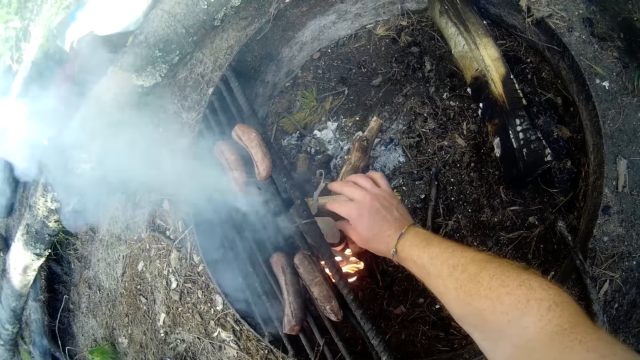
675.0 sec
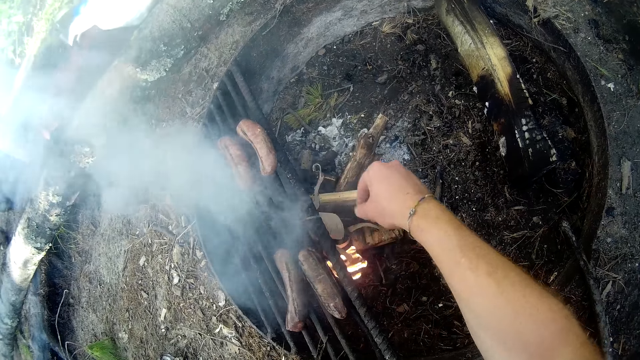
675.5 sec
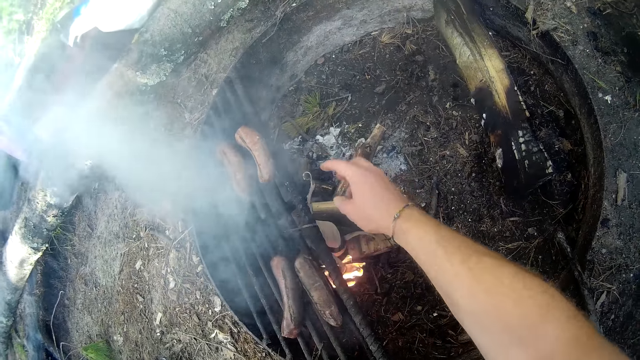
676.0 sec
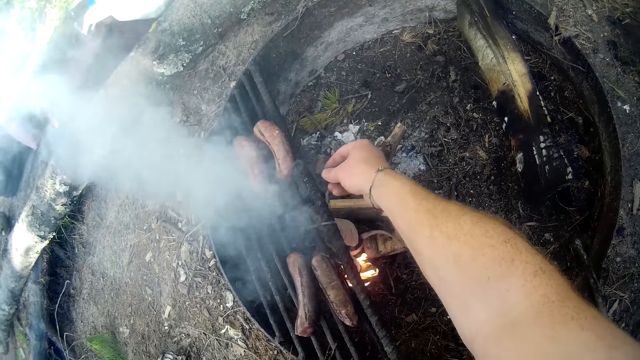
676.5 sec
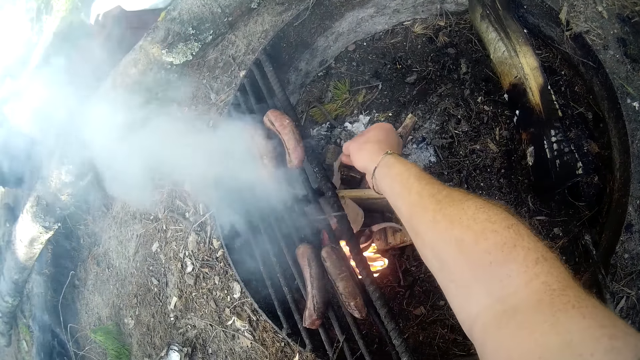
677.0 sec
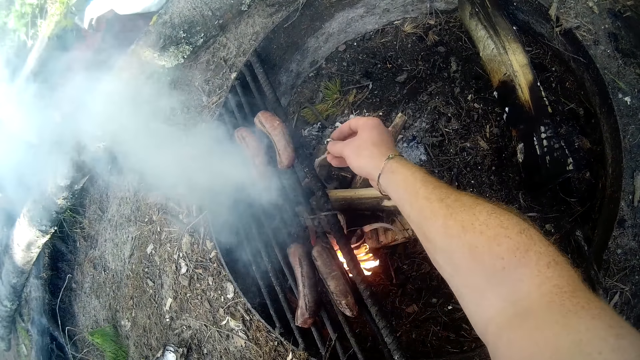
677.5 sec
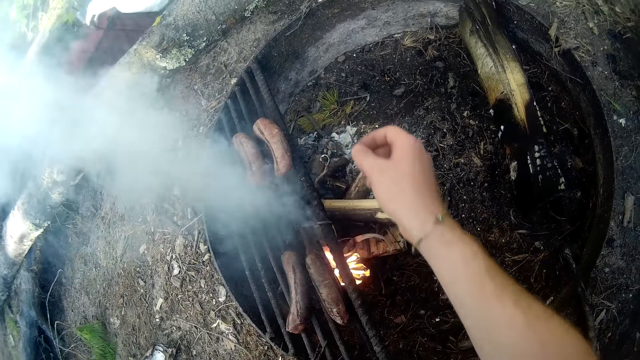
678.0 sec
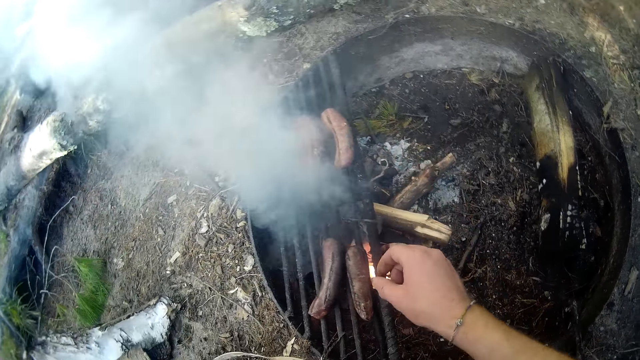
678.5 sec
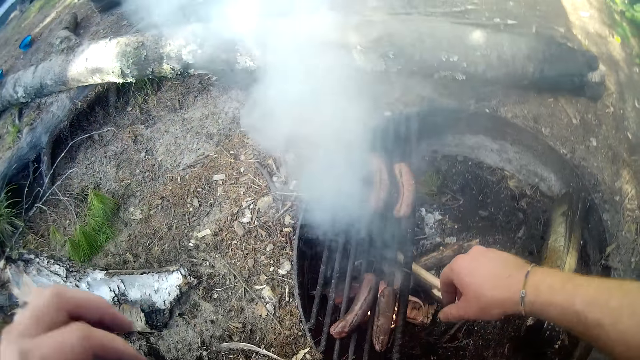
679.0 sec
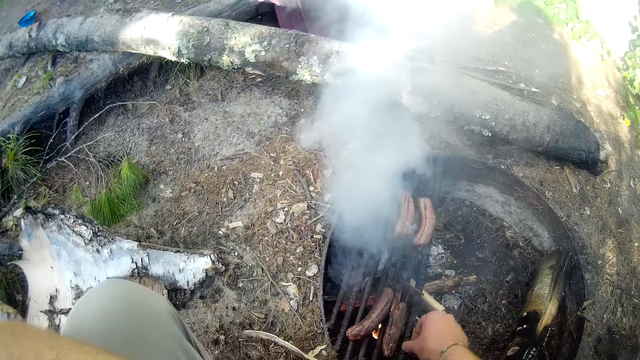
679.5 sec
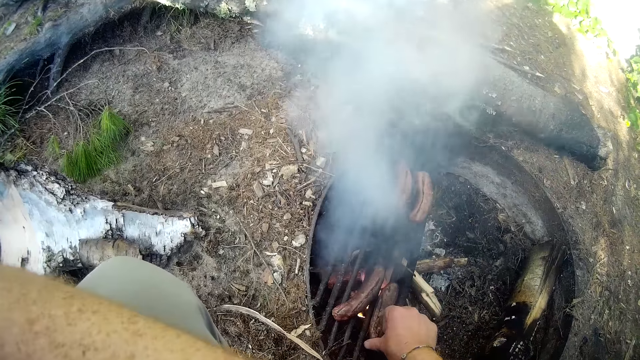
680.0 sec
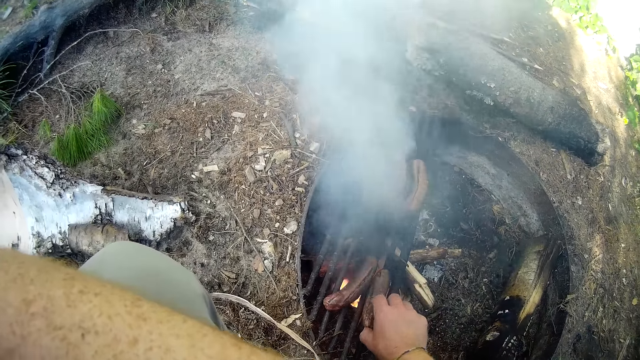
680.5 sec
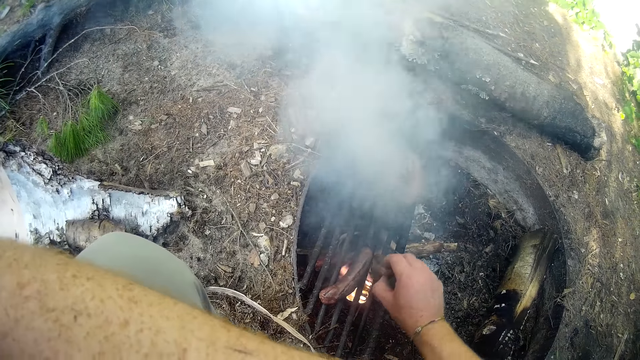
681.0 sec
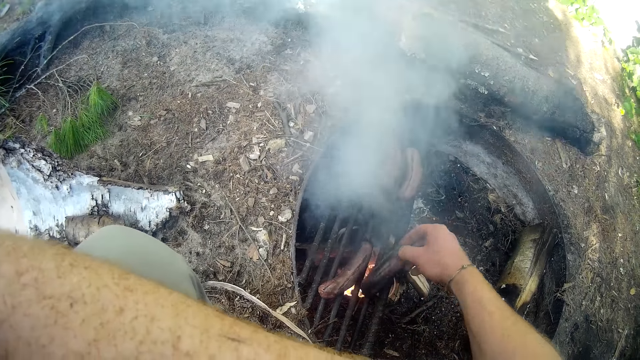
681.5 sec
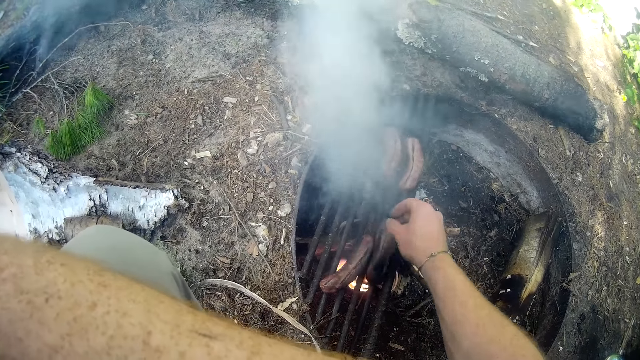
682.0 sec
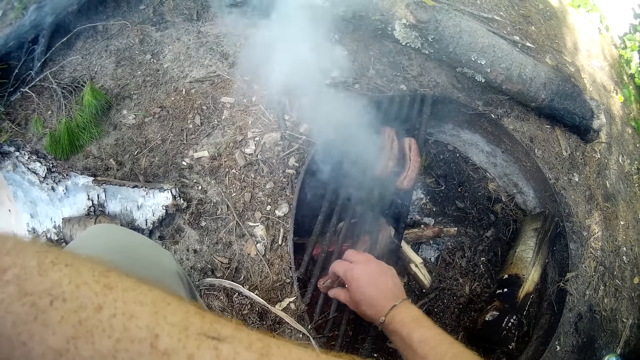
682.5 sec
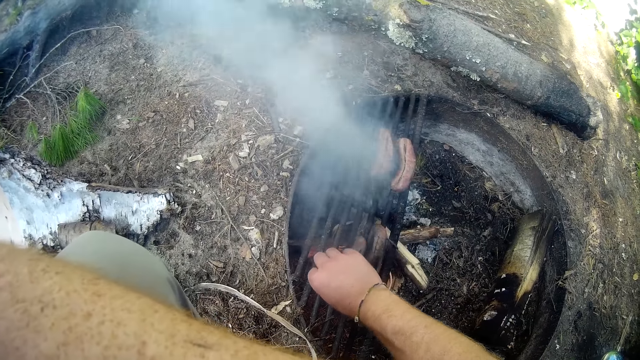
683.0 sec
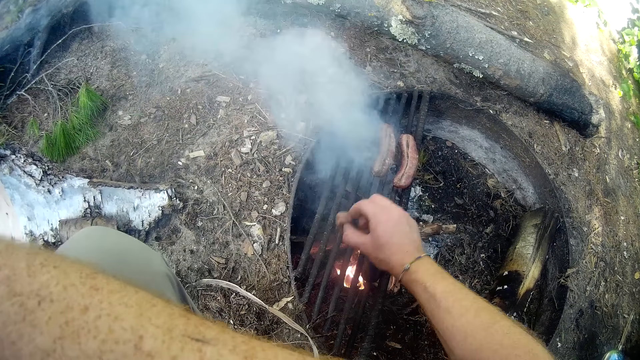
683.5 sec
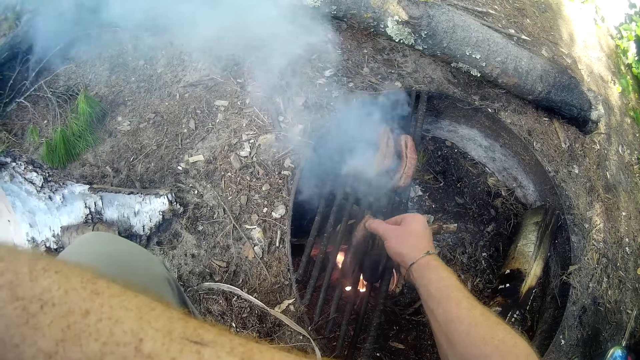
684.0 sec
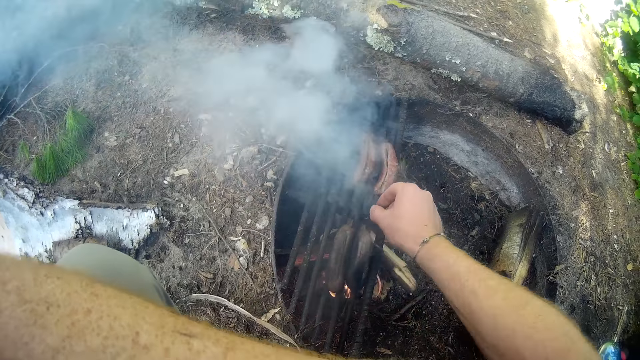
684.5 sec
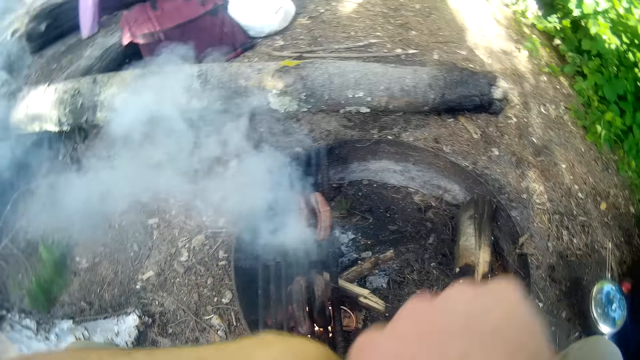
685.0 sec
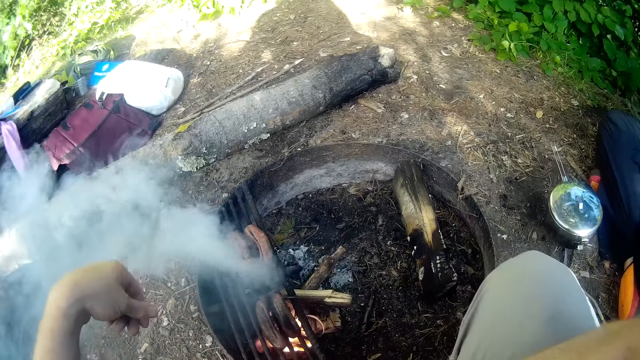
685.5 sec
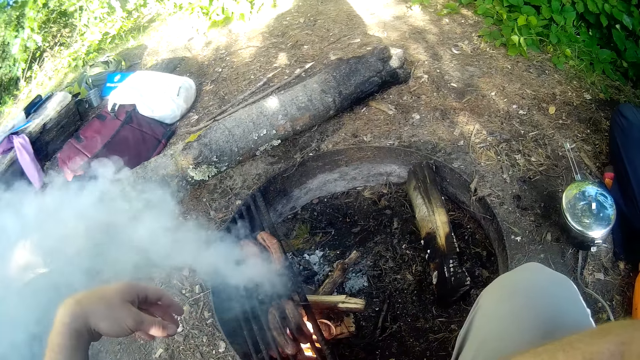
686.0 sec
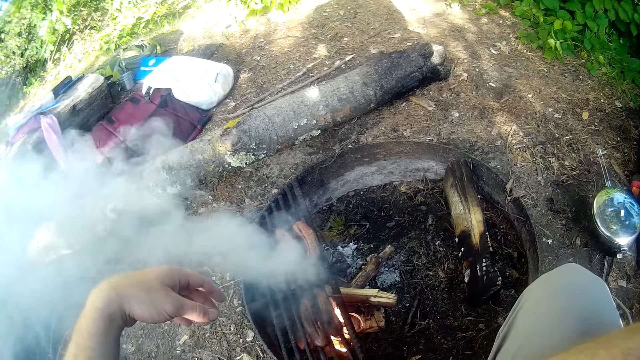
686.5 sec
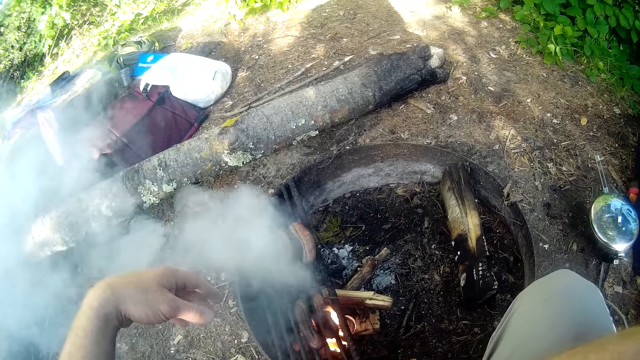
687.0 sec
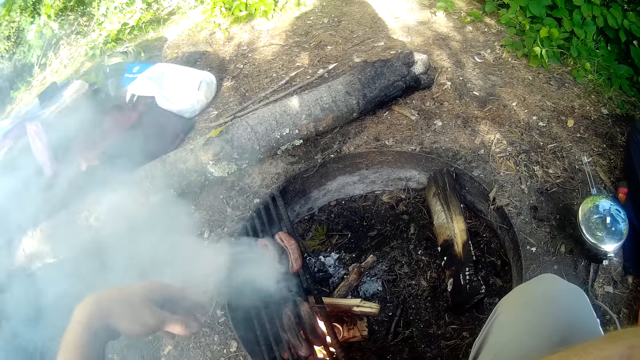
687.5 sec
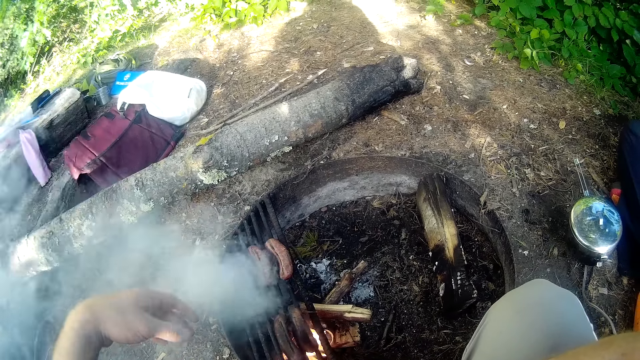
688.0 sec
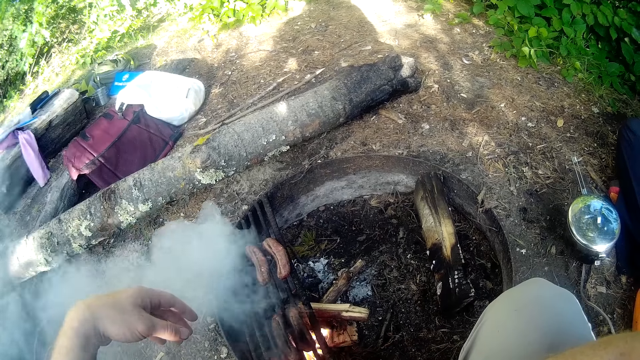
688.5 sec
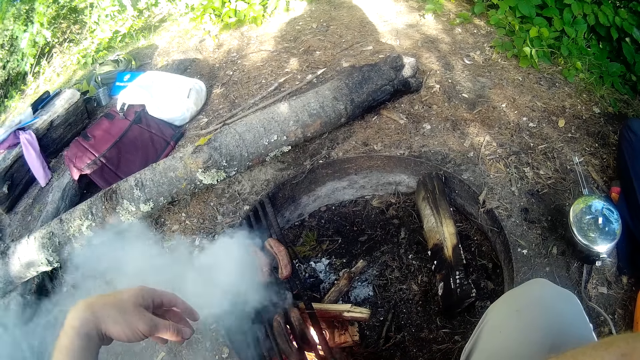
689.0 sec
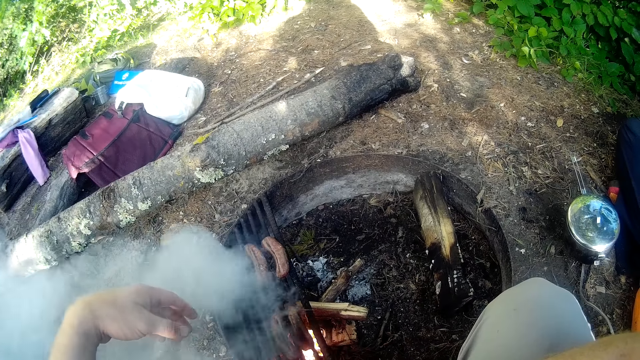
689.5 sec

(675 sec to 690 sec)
The camera wearer turns a sausage on the fire. They turn a second sausage on the fire. They stare at the roasted object. They interact with a woman.

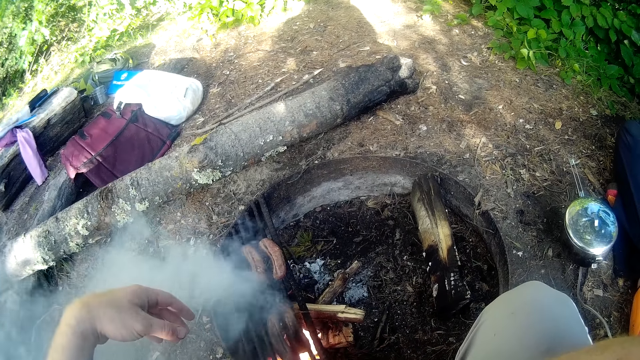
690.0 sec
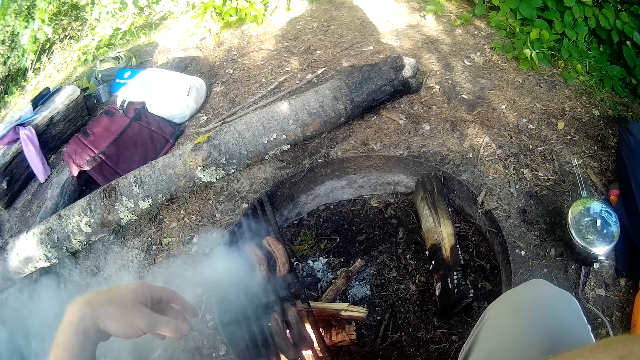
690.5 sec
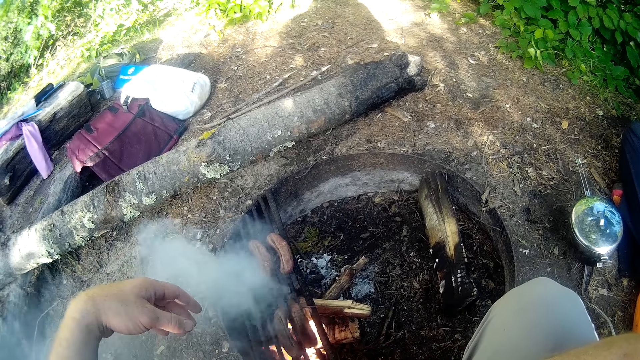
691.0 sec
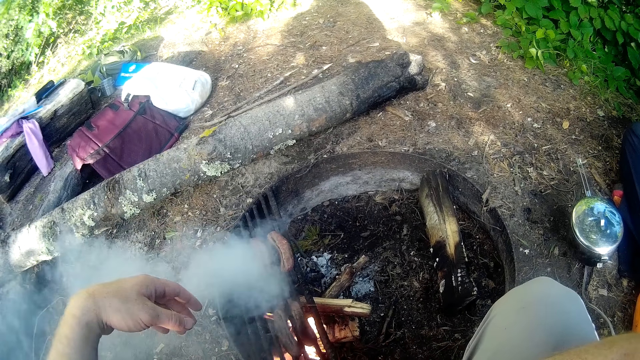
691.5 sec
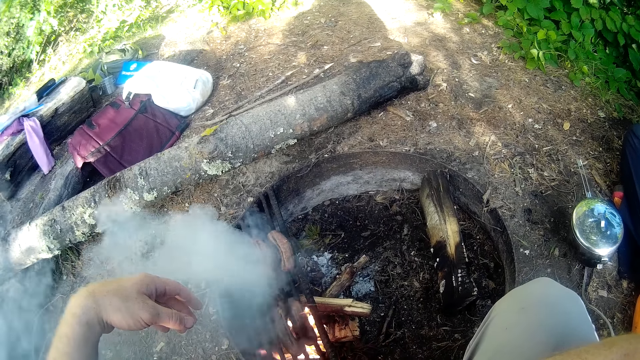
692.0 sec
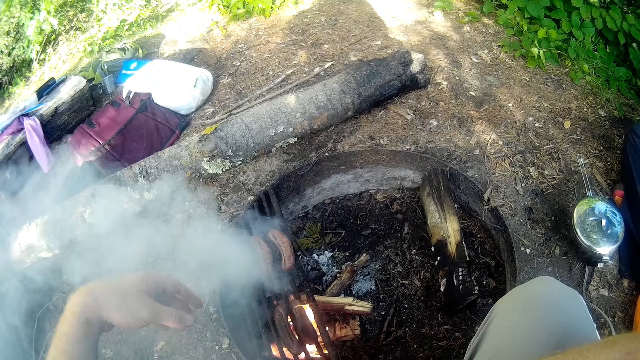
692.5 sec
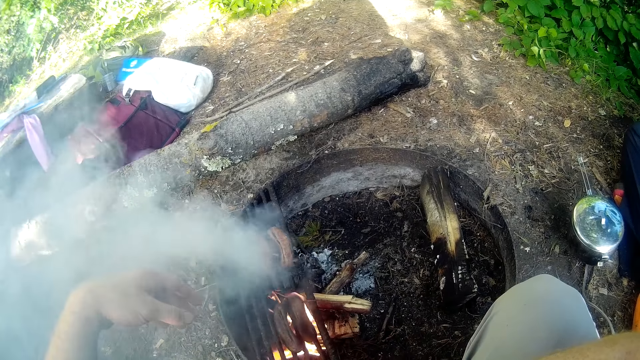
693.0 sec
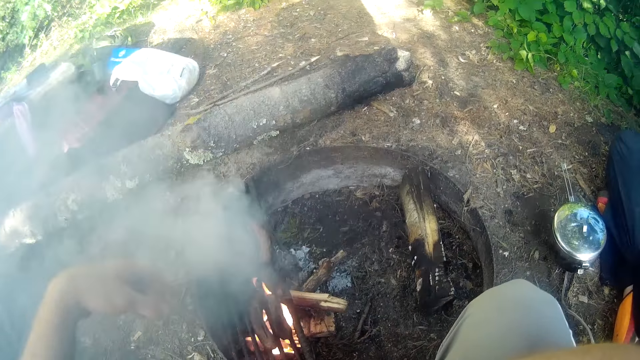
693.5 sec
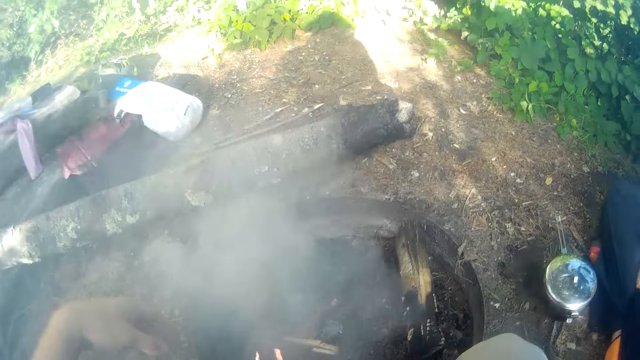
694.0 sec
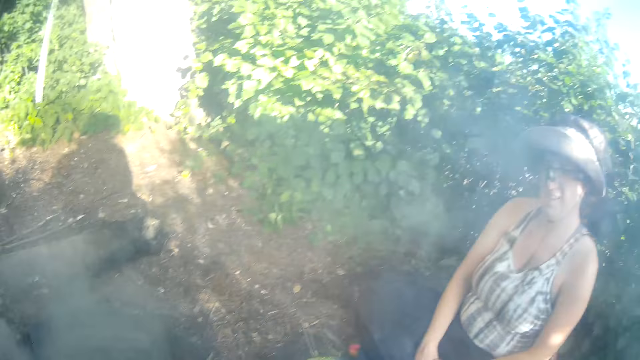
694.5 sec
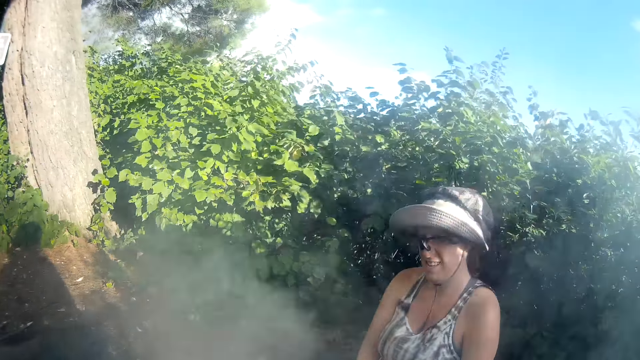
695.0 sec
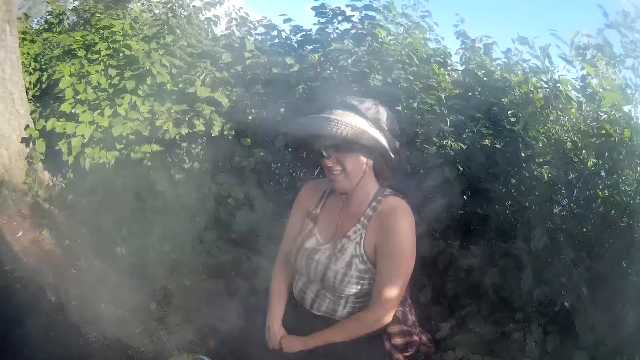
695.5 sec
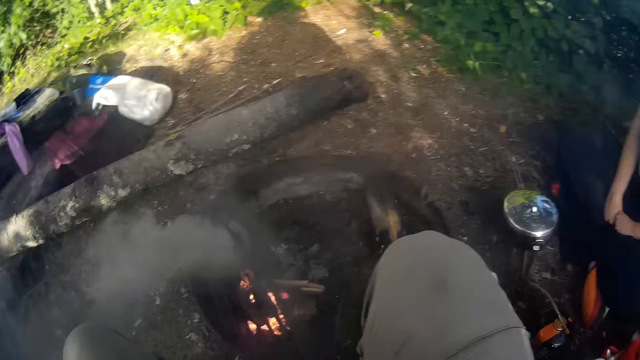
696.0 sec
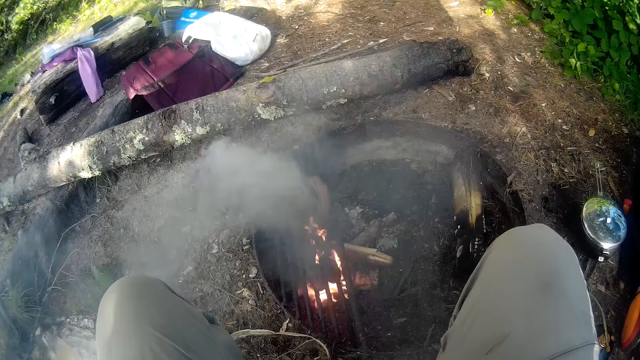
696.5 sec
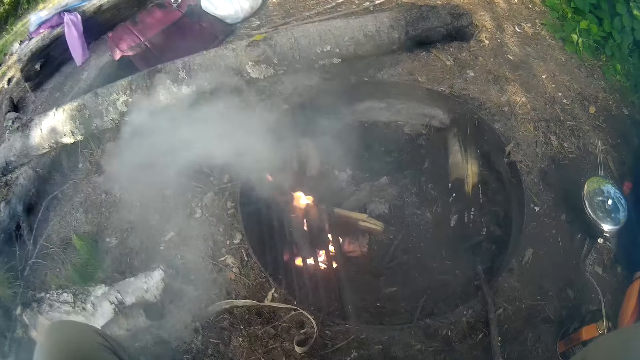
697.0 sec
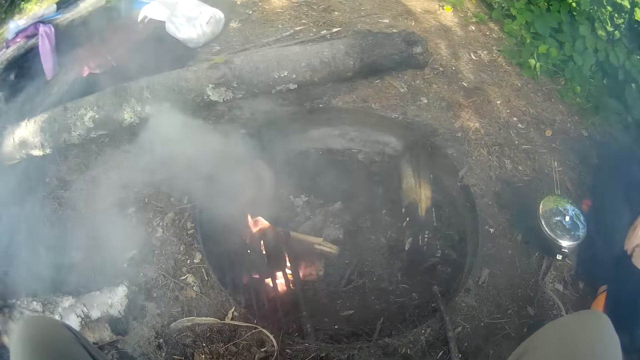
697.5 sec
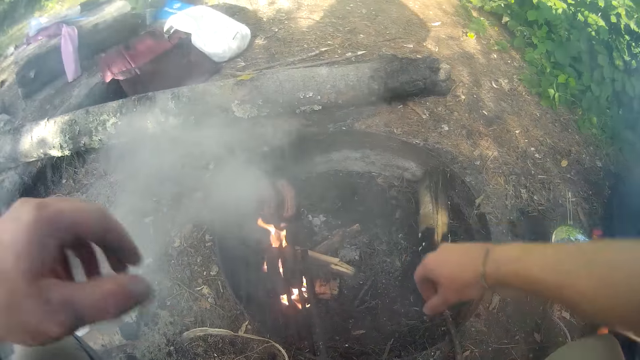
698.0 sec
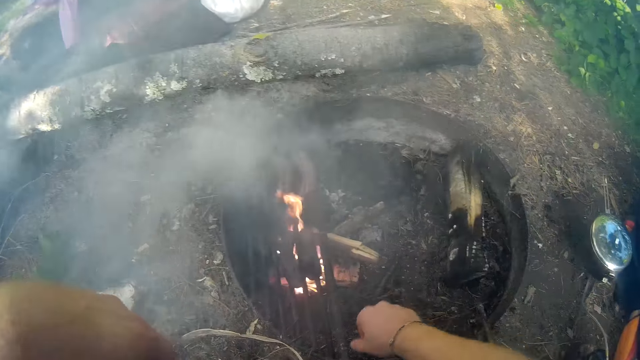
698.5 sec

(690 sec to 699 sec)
The camera wearer stares at a person. They stare at the roasted object.
